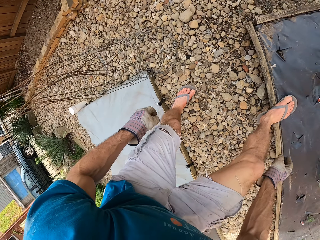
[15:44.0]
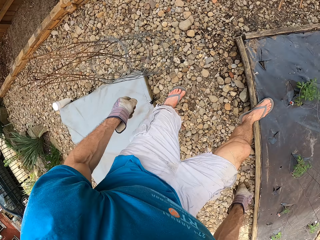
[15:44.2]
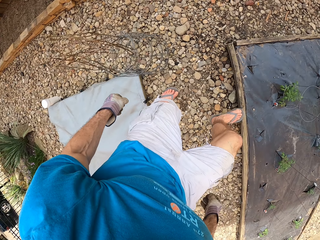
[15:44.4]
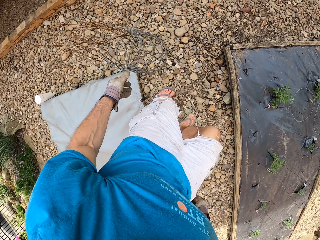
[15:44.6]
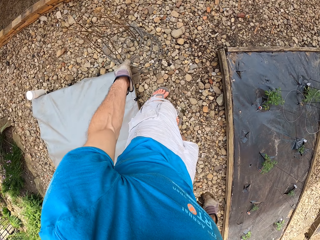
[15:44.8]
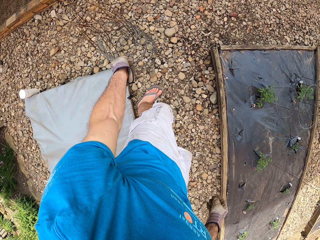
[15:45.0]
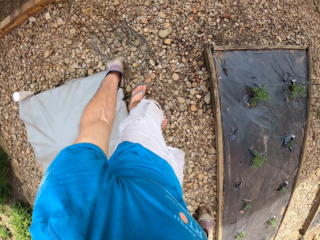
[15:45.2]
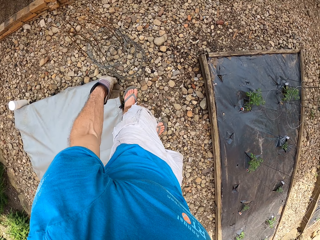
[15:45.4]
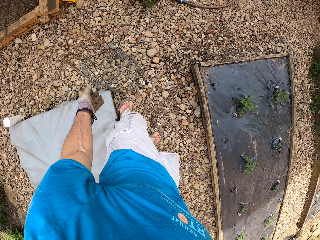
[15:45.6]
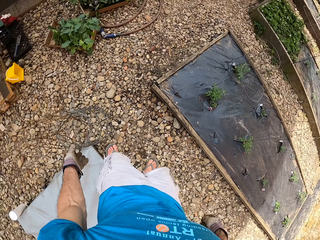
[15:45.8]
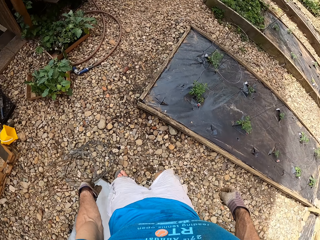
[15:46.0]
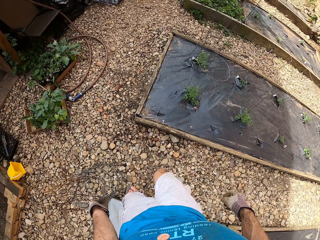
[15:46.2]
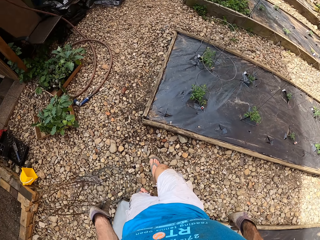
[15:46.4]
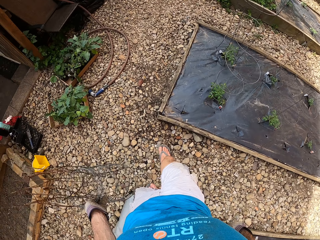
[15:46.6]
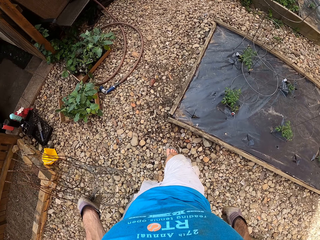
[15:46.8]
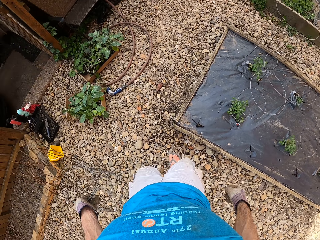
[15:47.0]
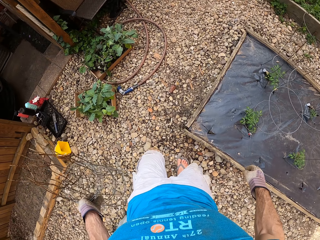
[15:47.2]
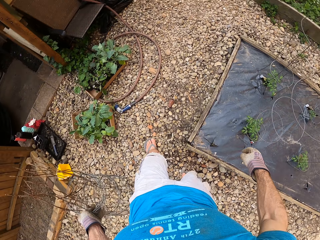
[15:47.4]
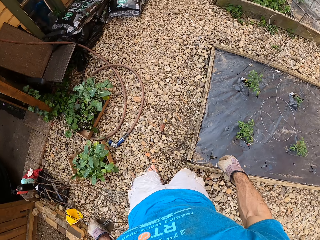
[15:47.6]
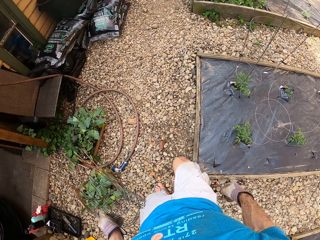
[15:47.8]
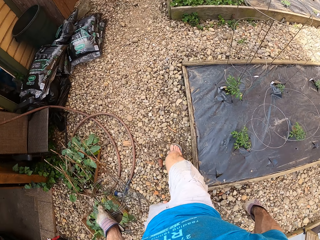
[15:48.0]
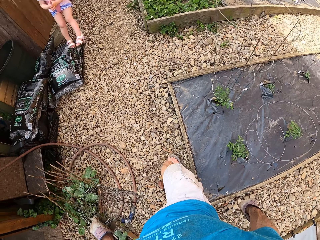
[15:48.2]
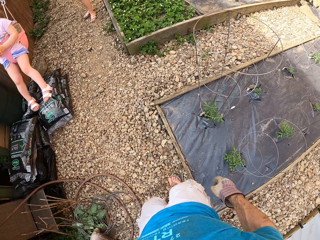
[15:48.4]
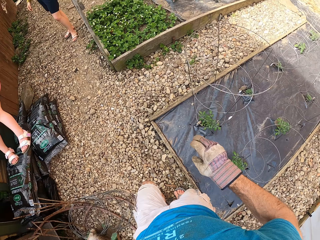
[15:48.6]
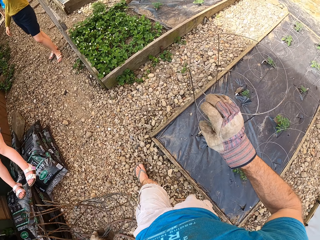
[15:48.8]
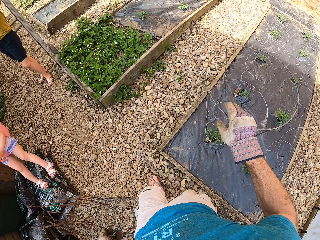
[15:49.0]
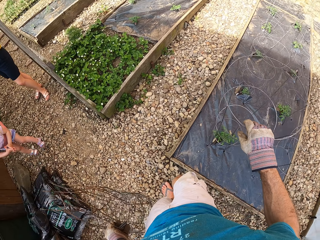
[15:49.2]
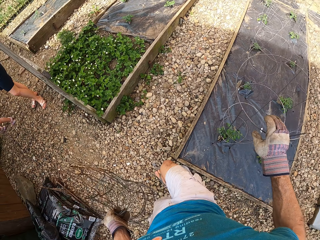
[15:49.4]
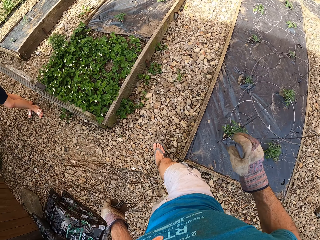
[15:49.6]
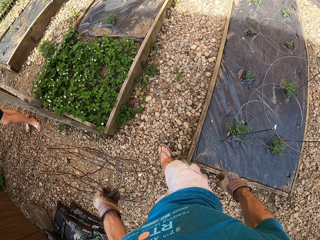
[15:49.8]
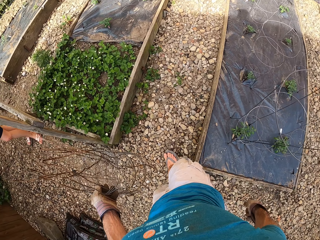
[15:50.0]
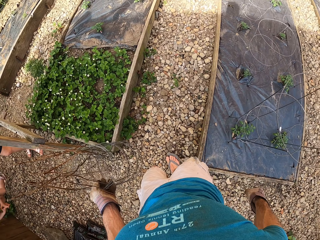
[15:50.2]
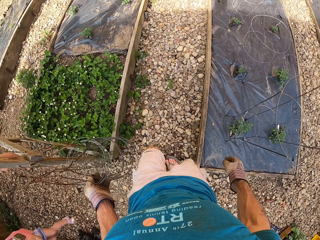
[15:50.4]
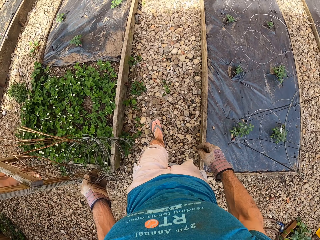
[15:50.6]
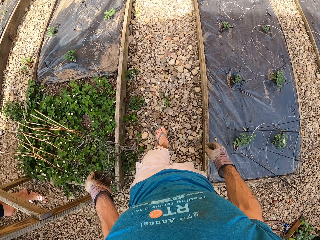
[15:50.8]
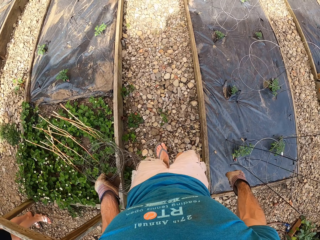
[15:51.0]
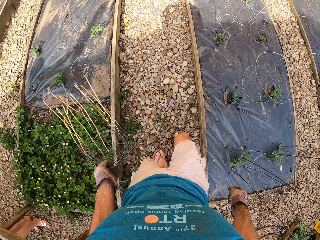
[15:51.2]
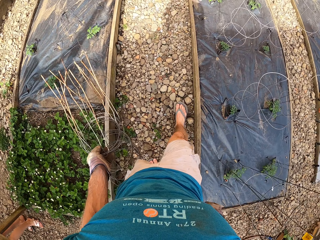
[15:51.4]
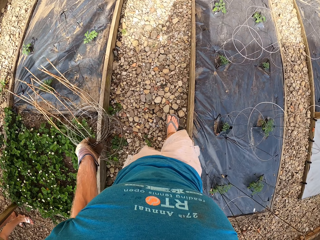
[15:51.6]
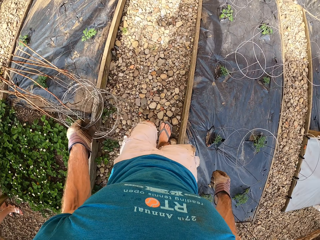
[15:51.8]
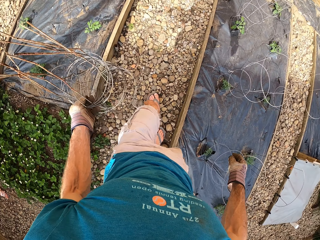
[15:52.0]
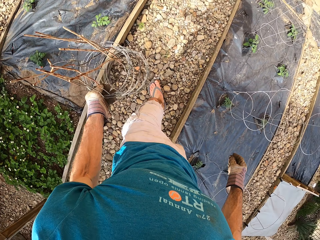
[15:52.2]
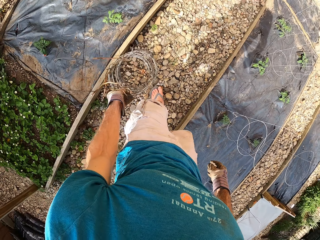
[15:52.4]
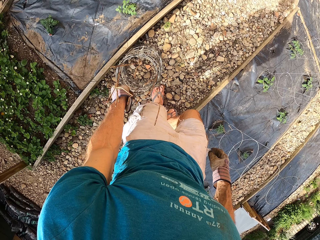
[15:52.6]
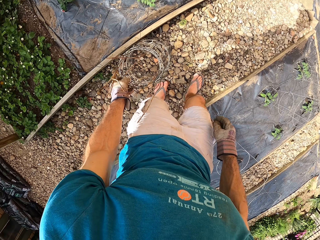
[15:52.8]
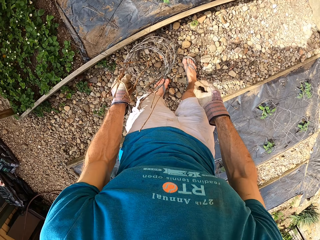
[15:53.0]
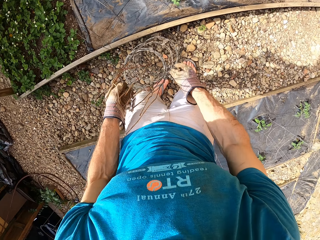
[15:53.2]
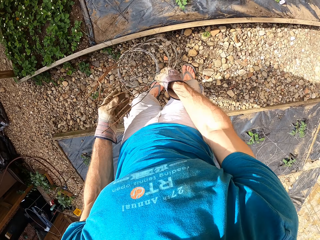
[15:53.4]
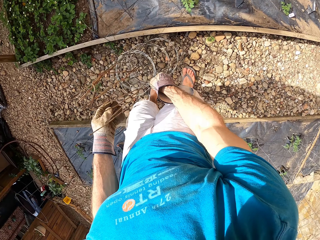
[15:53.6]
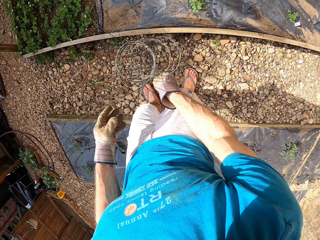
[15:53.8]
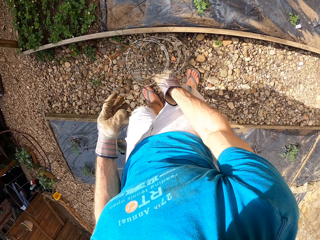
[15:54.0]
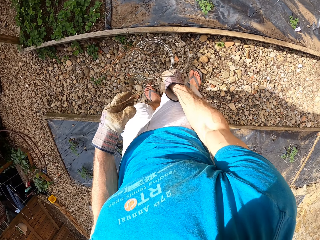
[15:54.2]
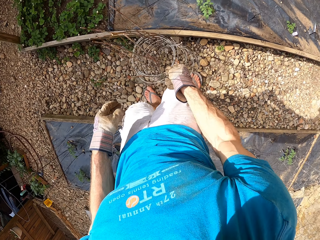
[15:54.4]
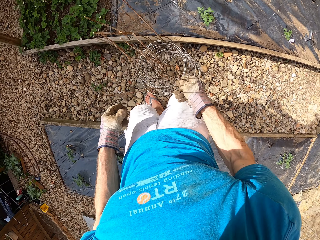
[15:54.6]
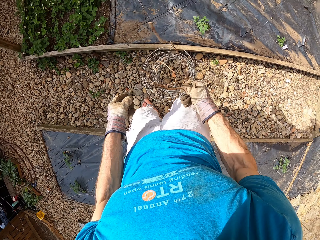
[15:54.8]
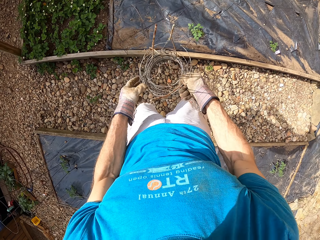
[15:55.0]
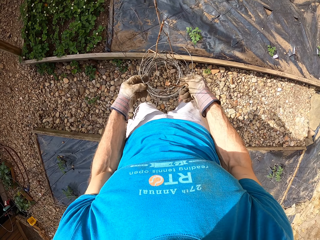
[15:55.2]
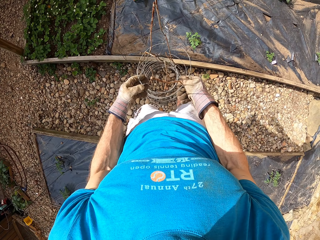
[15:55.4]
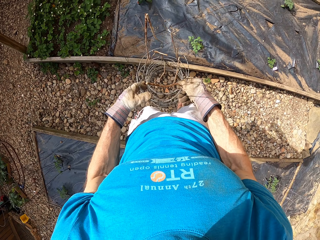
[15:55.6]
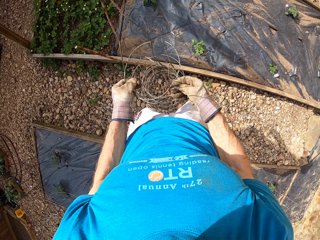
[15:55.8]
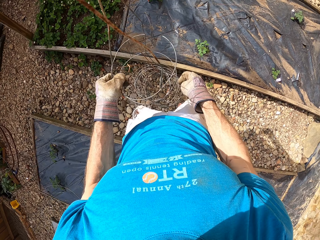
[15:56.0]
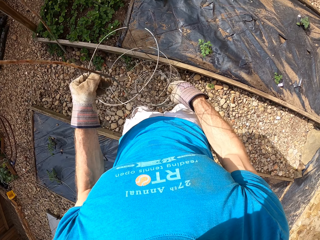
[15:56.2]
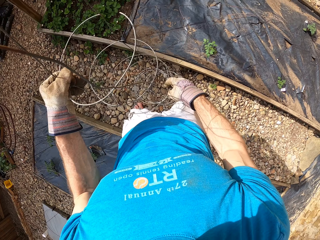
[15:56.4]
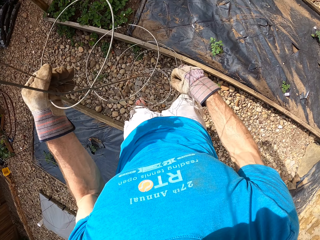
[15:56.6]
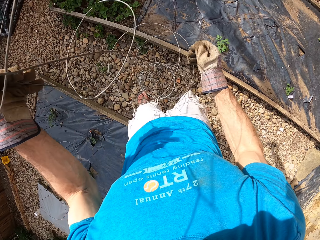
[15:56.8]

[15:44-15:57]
The camera wearer stands beside the plant stand. They pick up the plant stand. They walk beside the flower bed. They hold the plant stand. They walk beside the flower bed. They put the plant stand on the flower bed. They remove a steel bar from the set of steel bars.

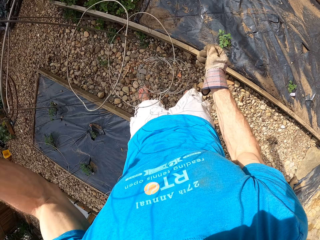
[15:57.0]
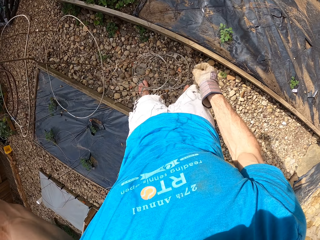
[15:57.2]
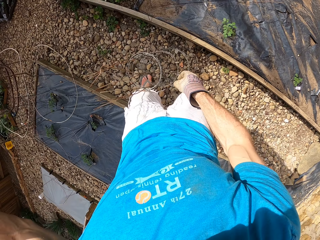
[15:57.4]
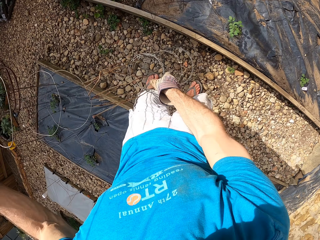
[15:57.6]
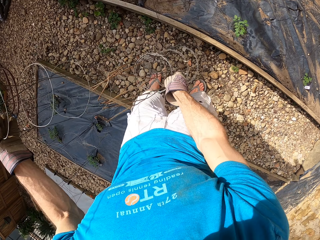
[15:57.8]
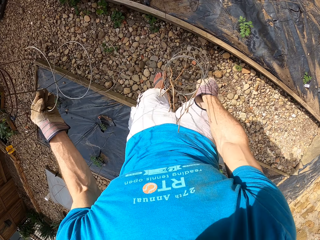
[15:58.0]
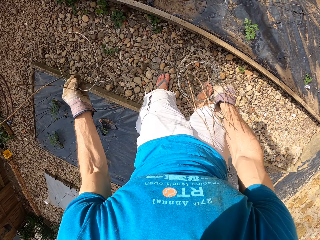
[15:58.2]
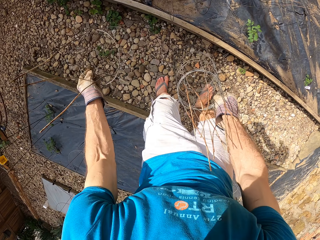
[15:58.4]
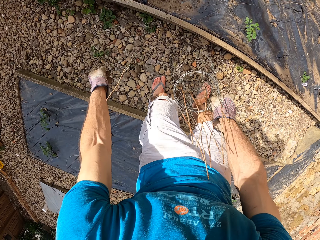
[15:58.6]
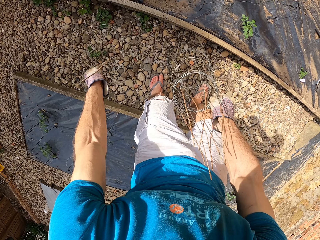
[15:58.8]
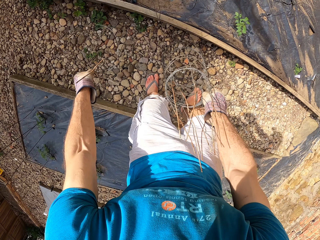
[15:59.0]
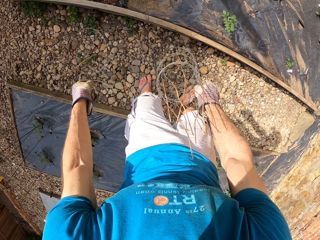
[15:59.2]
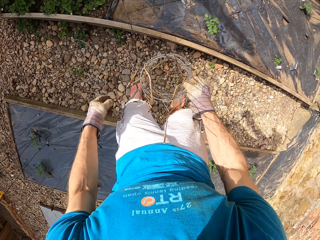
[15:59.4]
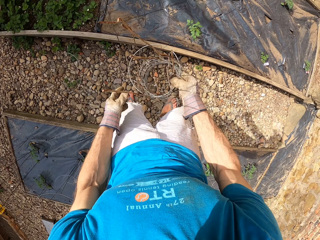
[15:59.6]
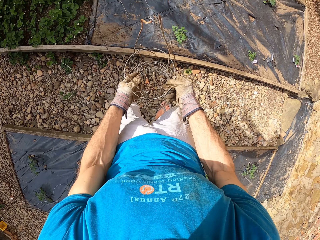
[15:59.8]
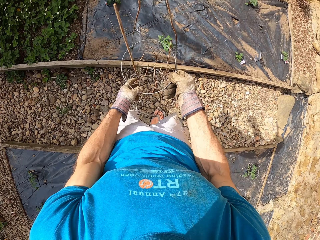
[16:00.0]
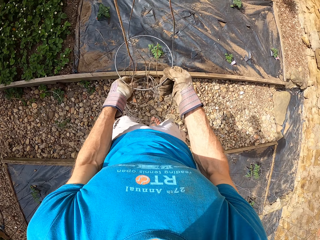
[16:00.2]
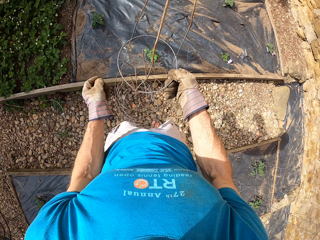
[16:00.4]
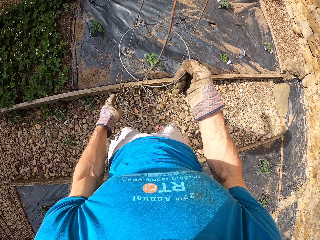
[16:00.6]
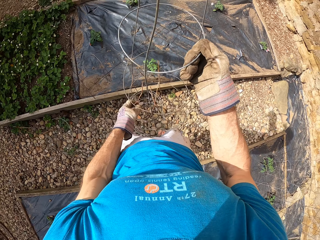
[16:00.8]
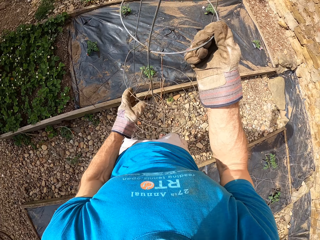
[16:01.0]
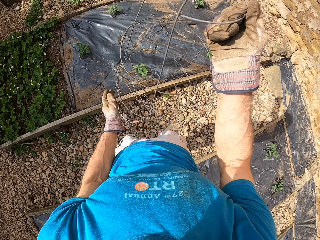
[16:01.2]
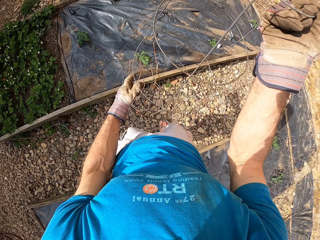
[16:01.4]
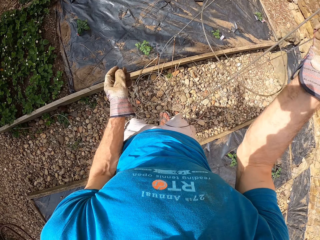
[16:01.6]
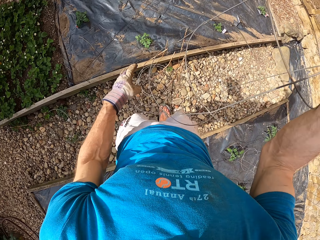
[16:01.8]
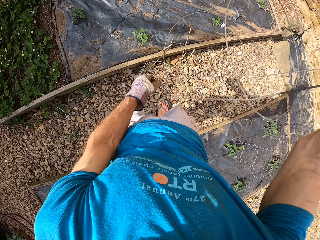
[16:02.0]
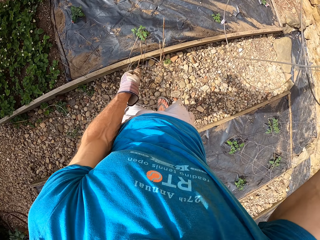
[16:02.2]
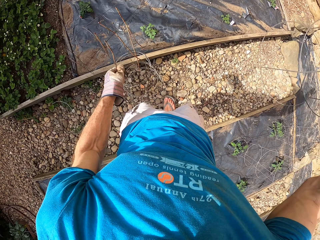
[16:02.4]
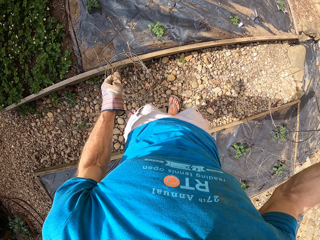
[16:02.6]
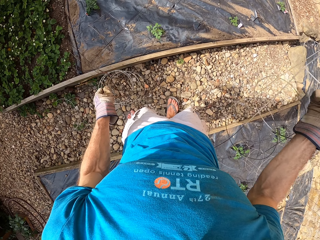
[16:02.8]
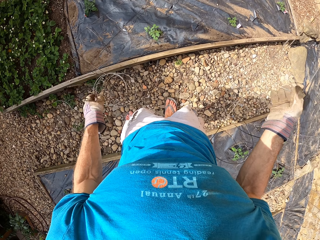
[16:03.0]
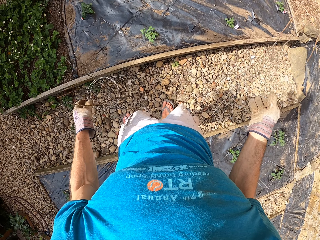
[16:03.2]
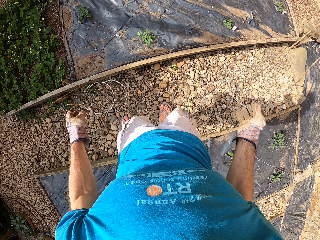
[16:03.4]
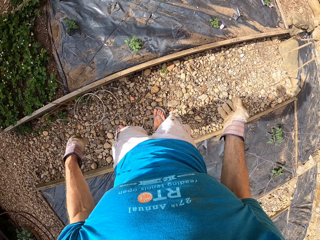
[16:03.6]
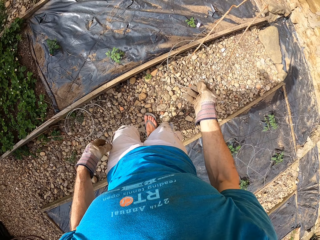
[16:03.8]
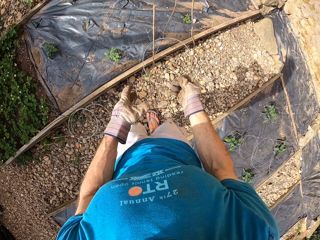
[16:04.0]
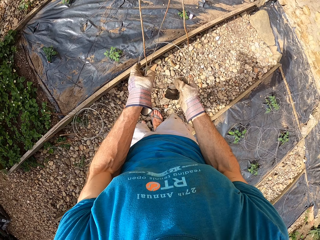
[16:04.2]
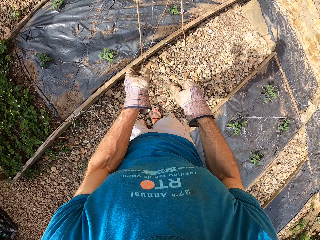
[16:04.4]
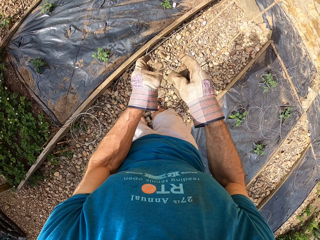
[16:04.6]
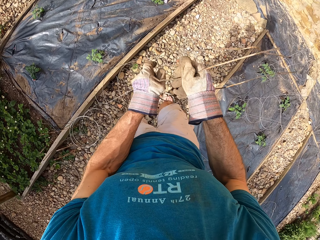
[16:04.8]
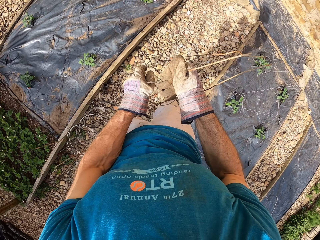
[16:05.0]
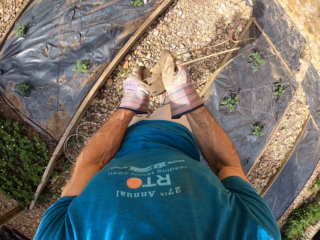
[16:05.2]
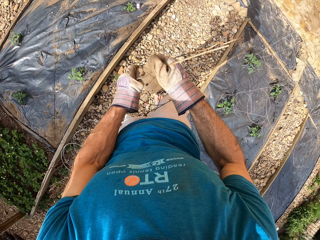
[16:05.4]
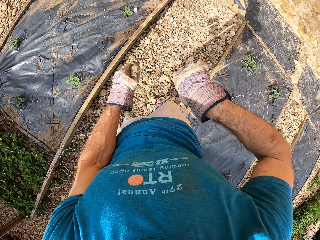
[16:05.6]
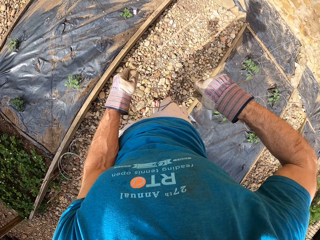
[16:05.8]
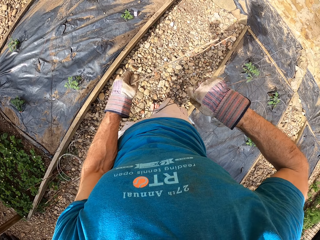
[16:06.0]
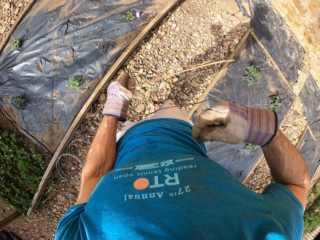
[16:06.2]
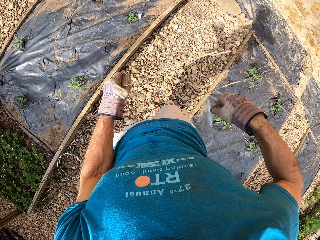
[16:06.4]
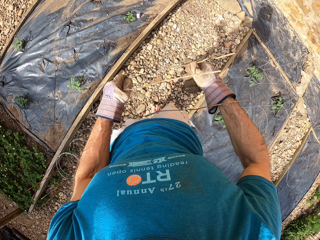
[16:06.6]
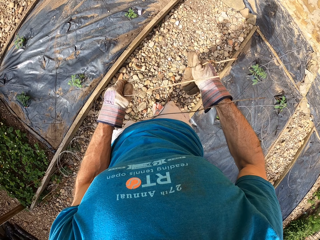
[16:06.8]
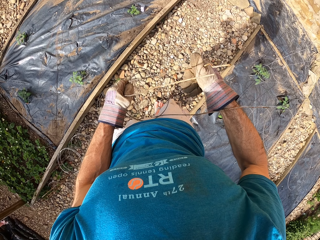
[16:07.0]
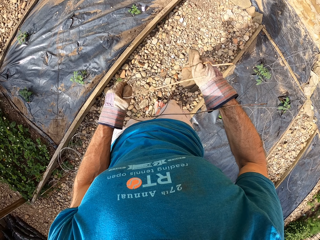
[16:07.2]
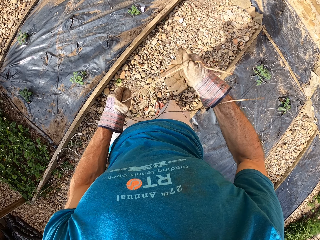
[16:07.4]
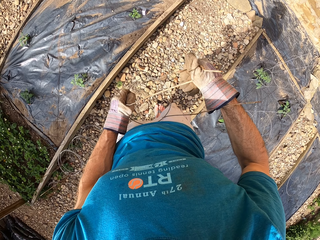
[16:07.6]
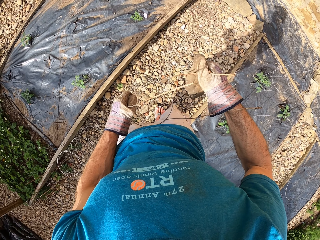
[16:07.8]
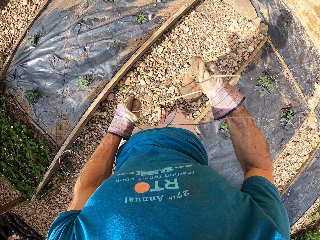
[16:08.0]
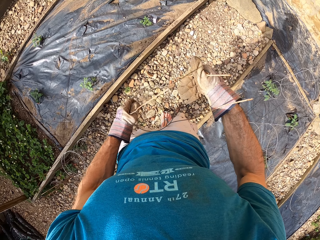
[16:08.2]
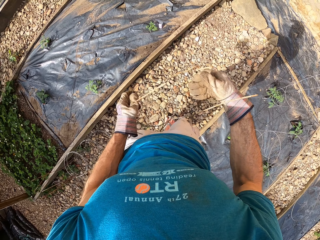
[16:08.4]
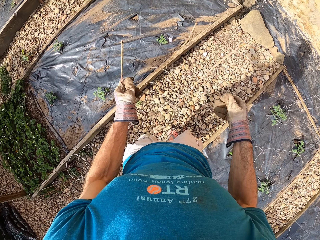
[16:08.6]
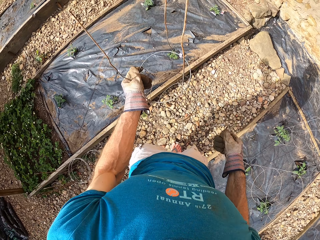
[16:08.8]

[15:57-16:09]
The camera wearer holds the plant stand or steel bar. They drop the steel bar on the floor. They put the plant stand on the flower bed. They remove a steel bar from the set of steel bars. They hold the plant stand. They straighten the plant stand.
